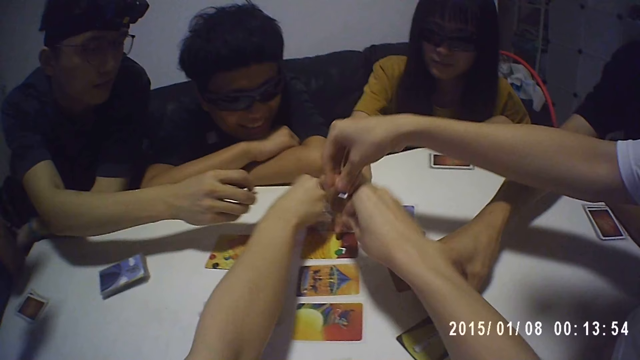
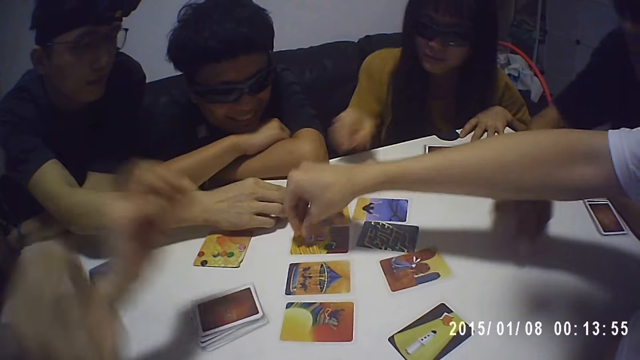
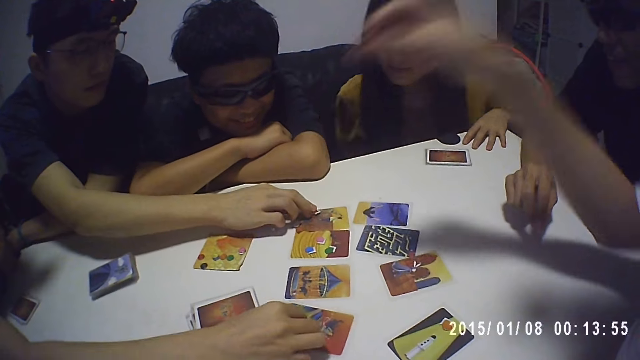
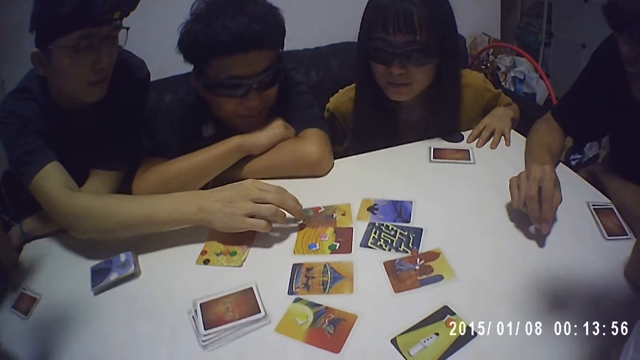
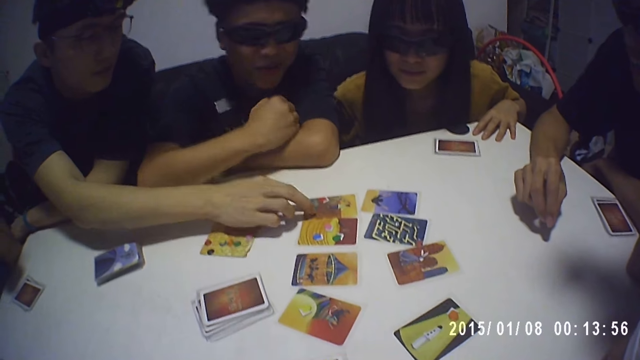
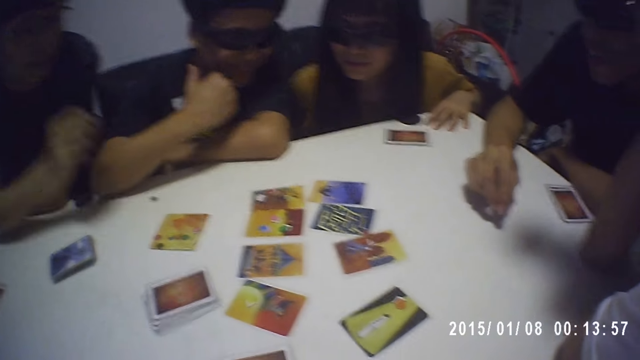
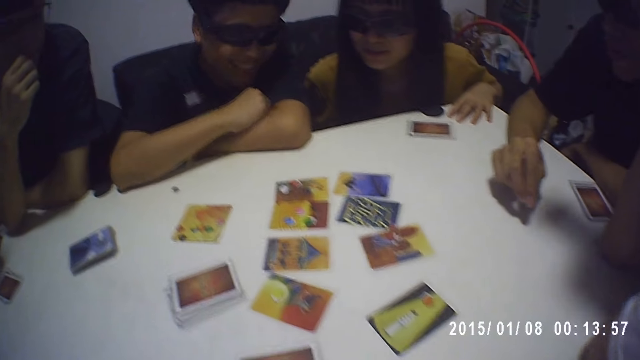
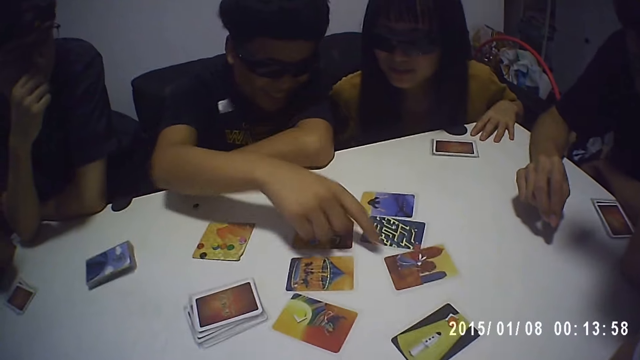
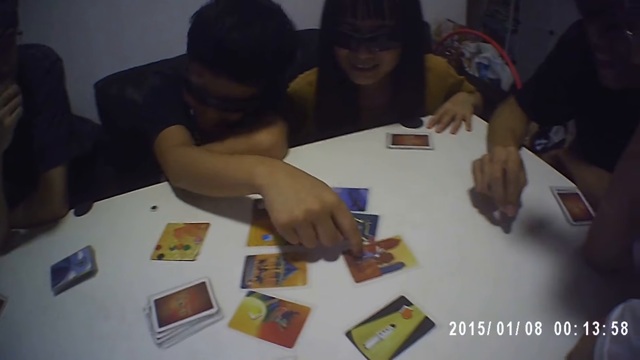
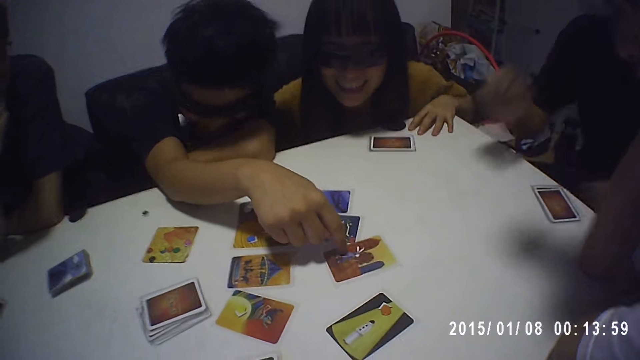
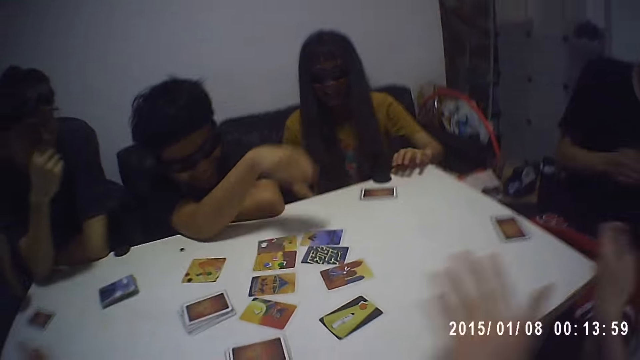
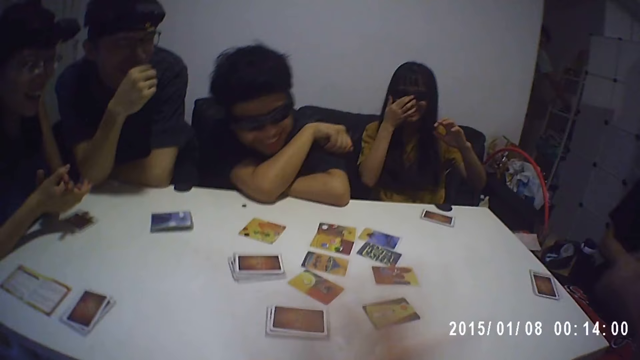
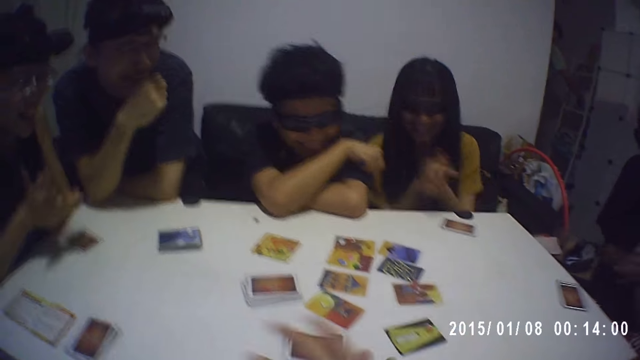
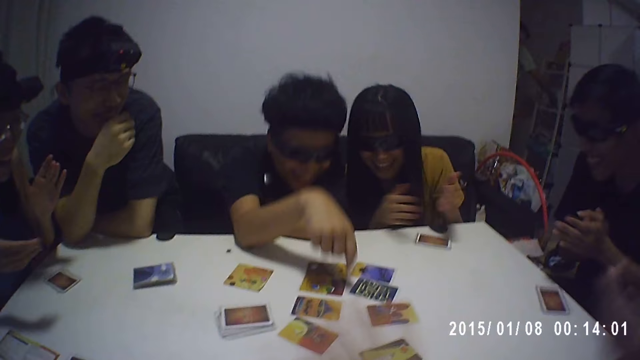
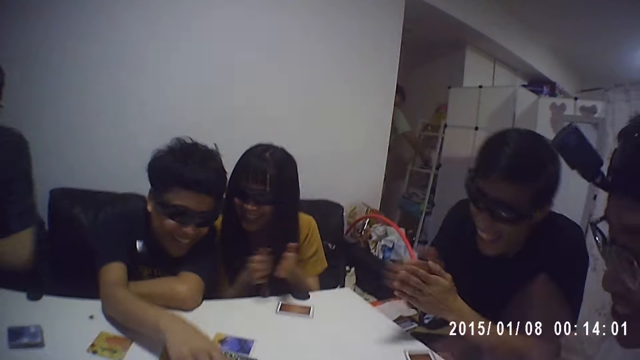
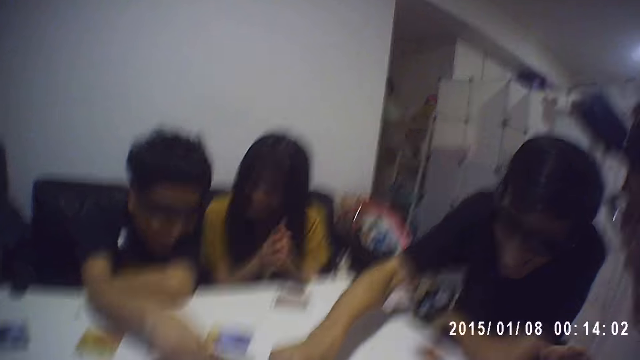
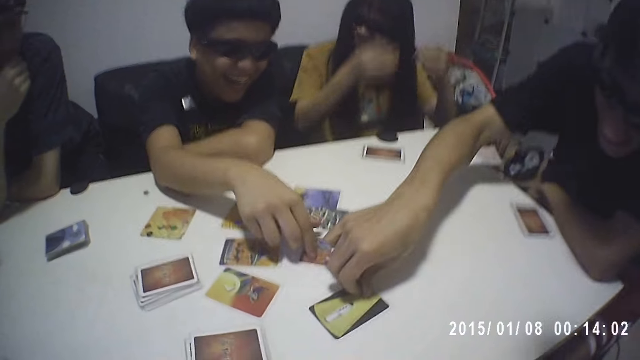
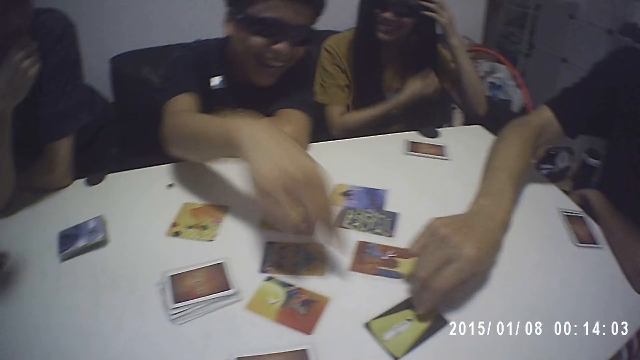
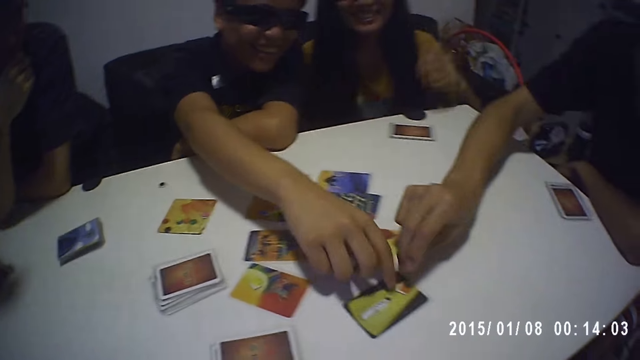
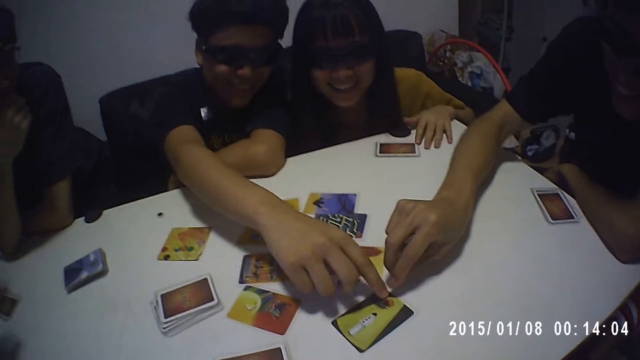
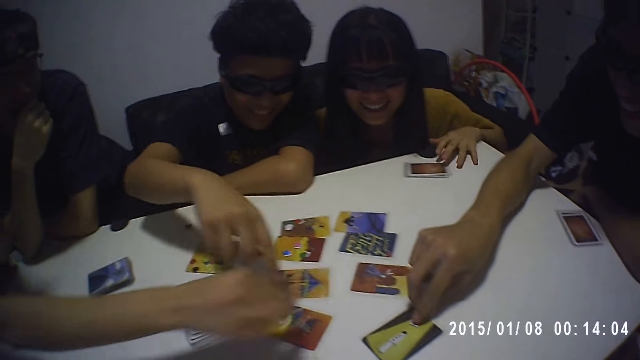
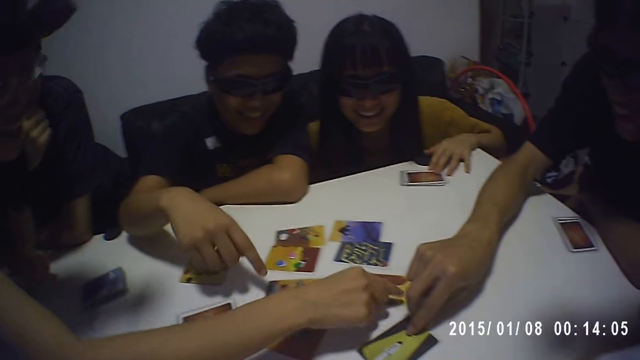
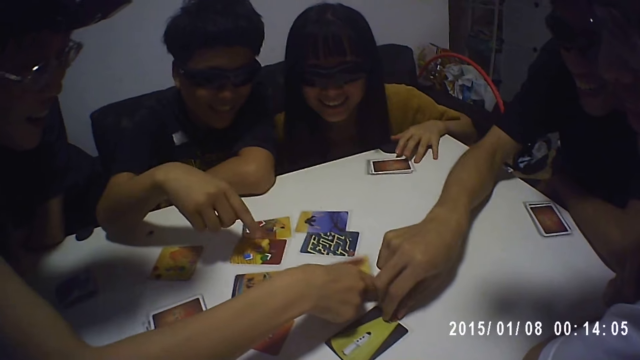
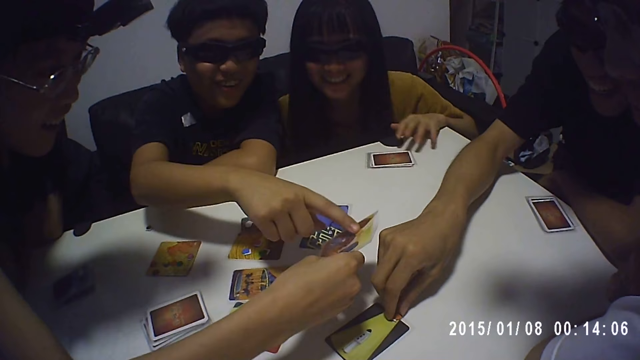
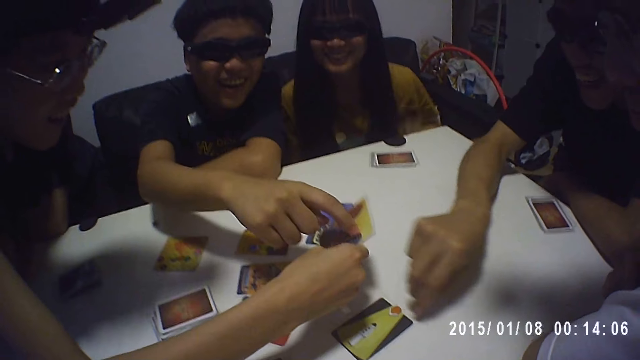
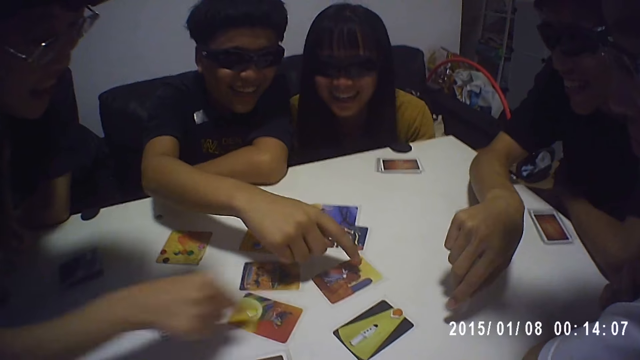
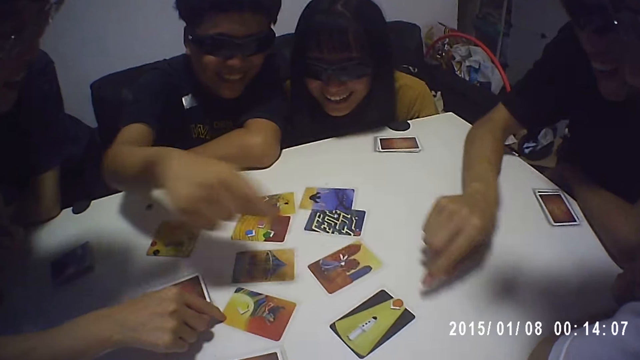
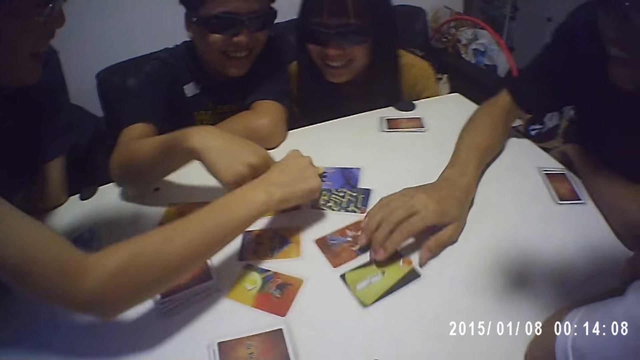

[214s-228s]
A girl picks a game seed from a card on the table with her right hand. A boy picks a game seed from a card on the table with his right hand. Another boy picks a game seed from a card on the table with his right hand. Another girl picks a game seed from a card on the table with her right hand. A third boy moves some game seeds on a card on the table with his right hand. A fourth boy touches a card on the table with his right hand. The fourth boy interacts with the camera wearer, a third girl, the second girl, the third boy, the first boy, the first girl and the second boy. The camera wearer claps his hands. The first boy touches a game seed on a card on the table with his right hand. The fourth boy touches a game seed on a card on the table with his right hand. The second girl picks a card from the table with her right hand. The fourth boy touches the card in the second girl's hand with his right hand. The second girl drops the card in her hand on the table, and touches some cards on the table with her right hand. The first boy touches some cards on the table with his right hand.

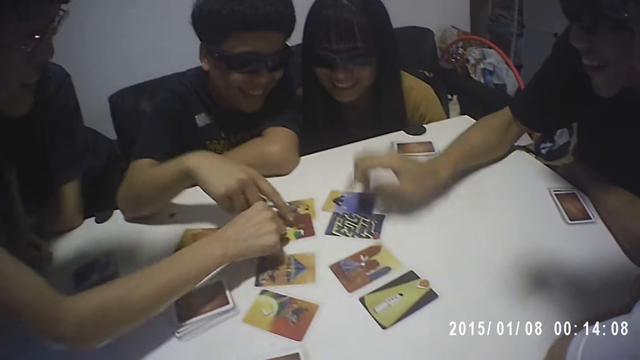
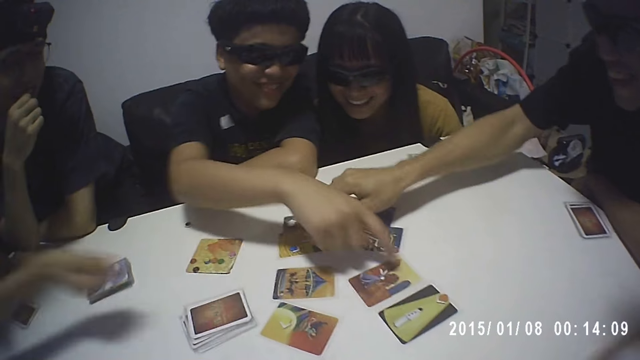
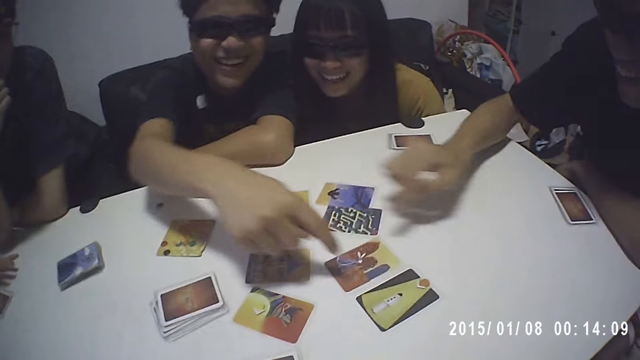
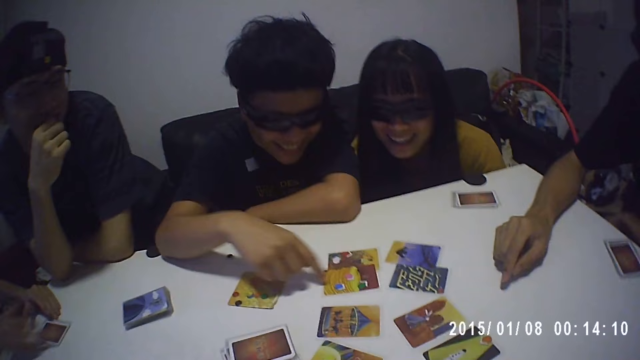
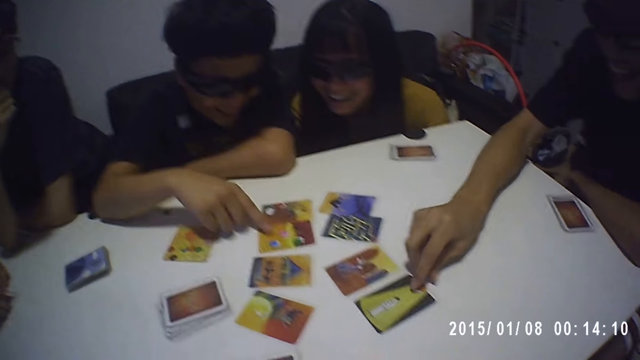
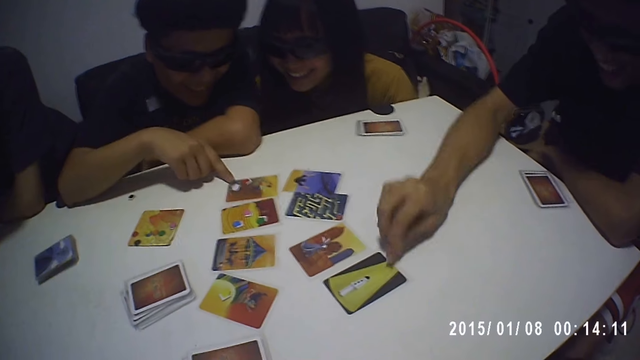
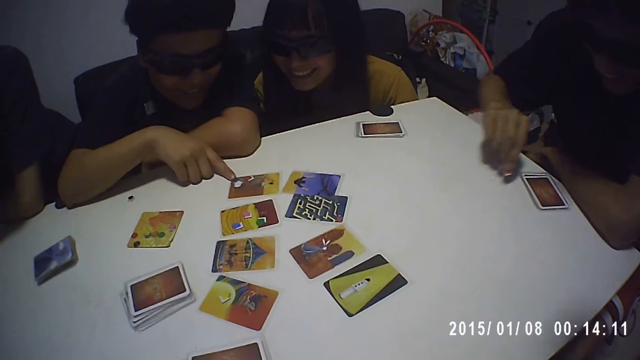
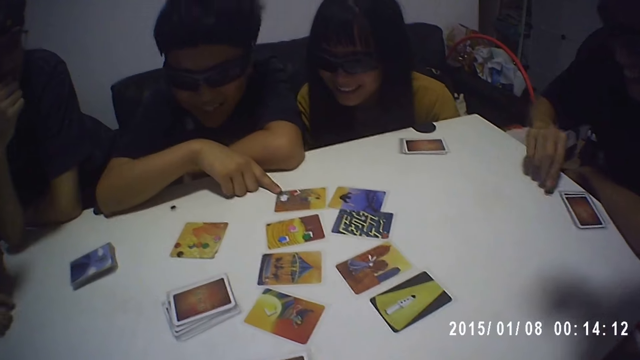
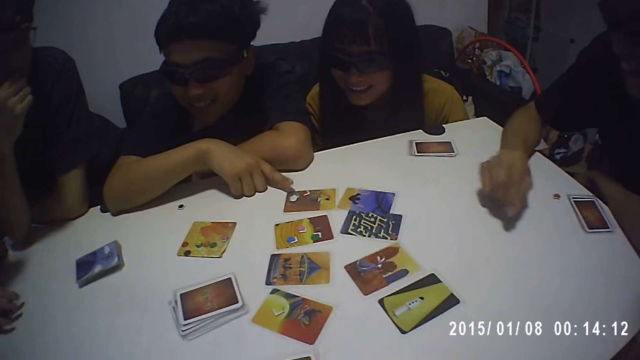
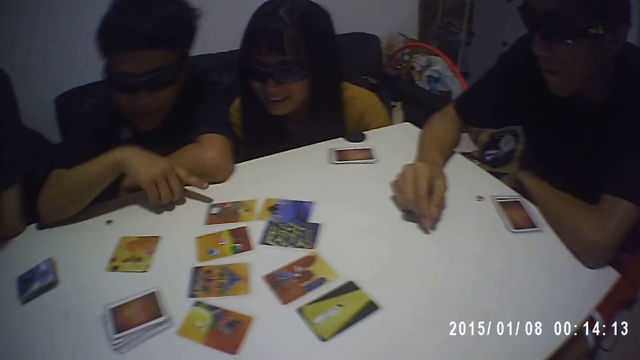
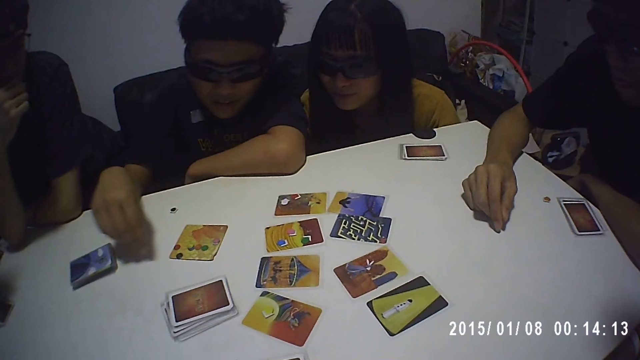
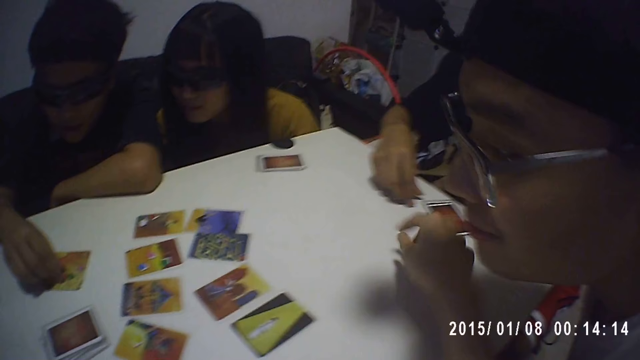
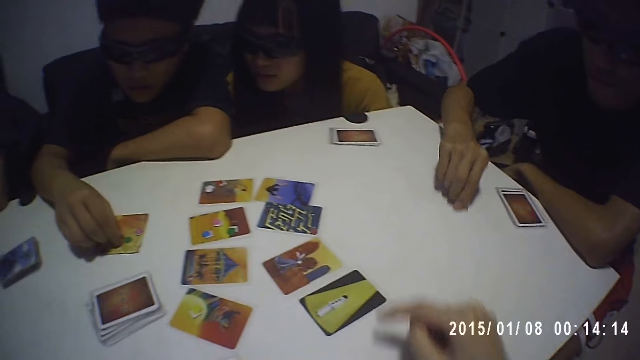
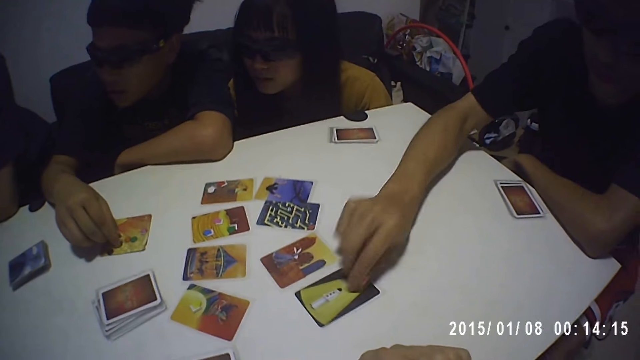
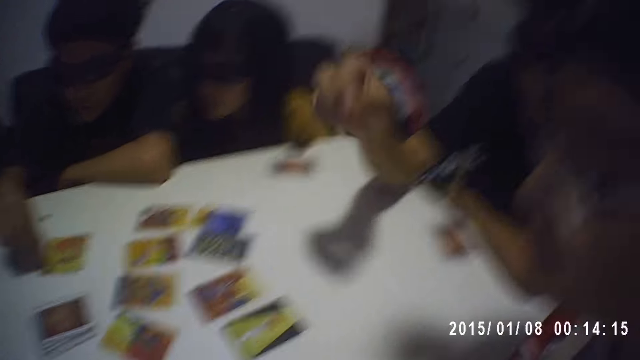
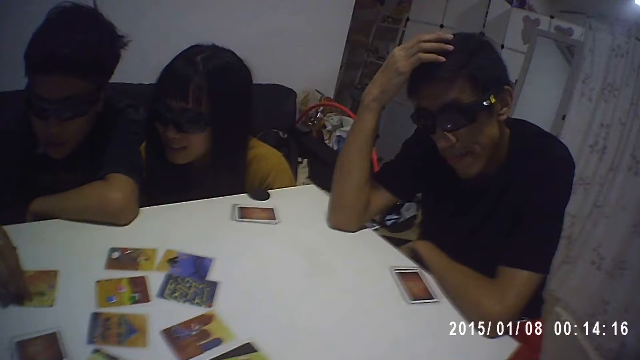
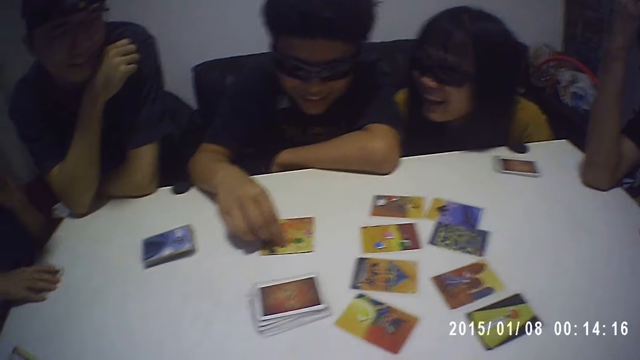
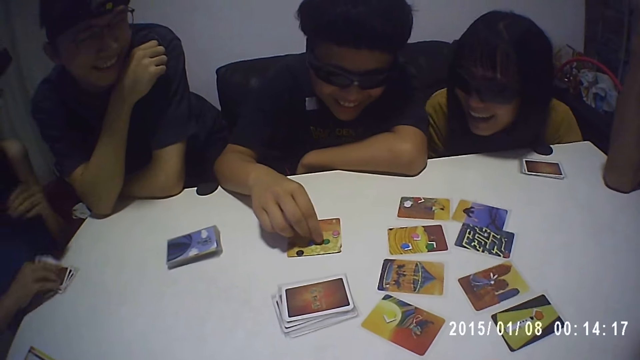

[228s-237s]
The boy touches some cards on the table with his right hand. Another boy picks a game seed on a card on the table with his right hand. The camera wearer touches a card on the table with his right hand. The other boy drops the game seed in his hand on a card on the table.
